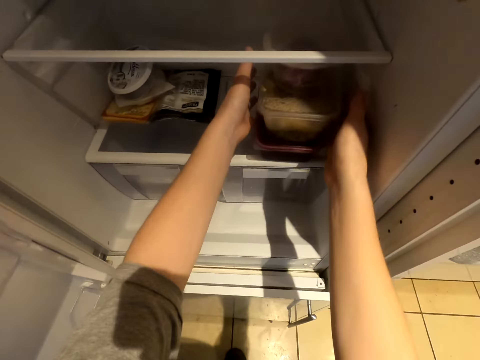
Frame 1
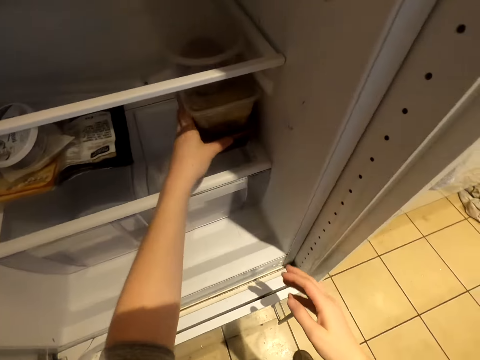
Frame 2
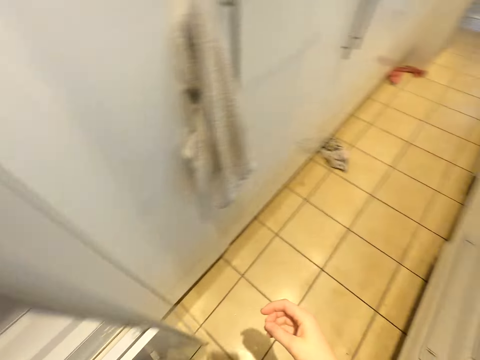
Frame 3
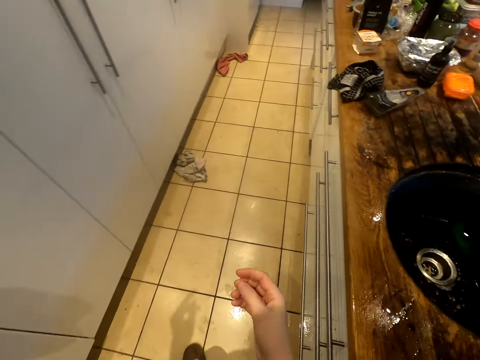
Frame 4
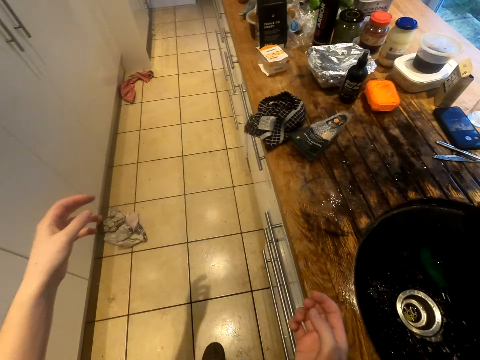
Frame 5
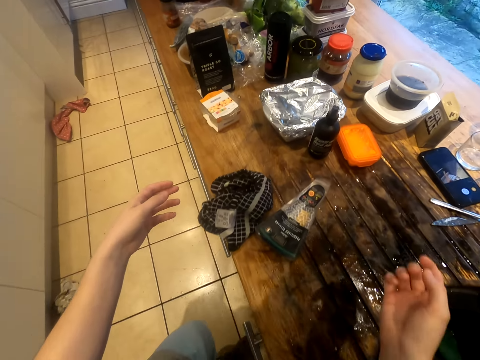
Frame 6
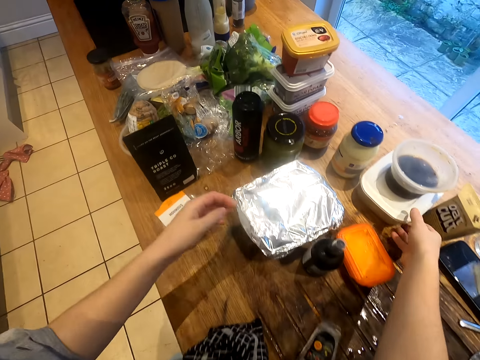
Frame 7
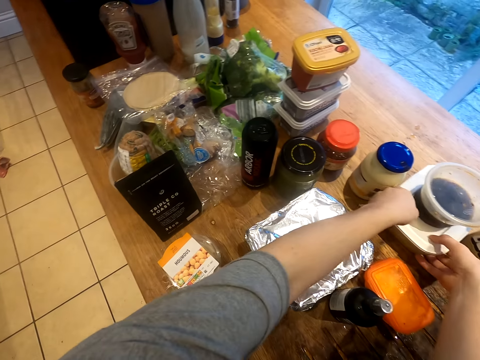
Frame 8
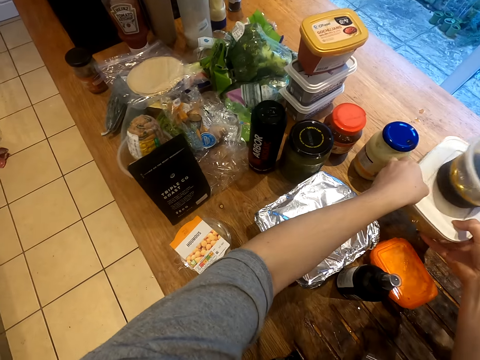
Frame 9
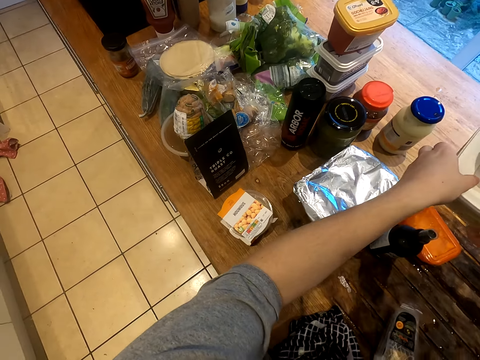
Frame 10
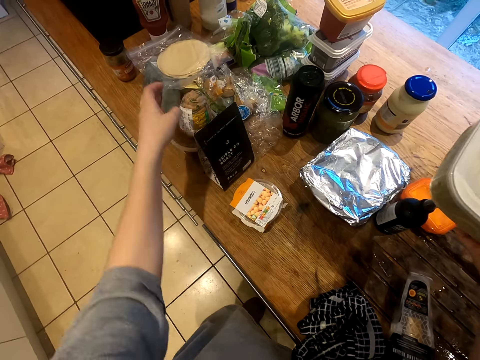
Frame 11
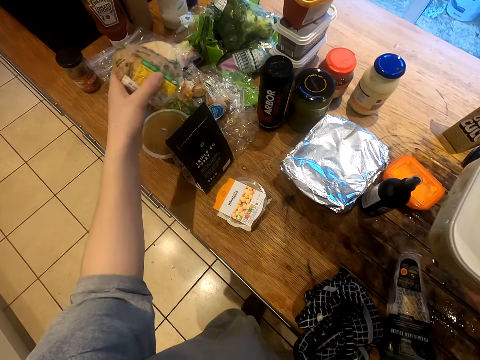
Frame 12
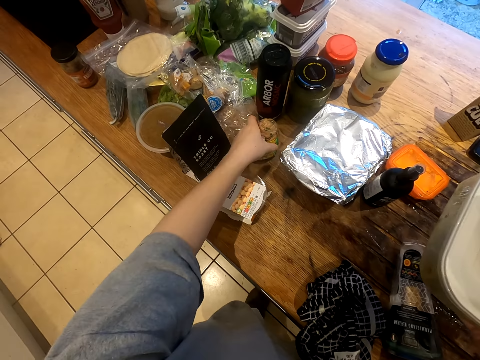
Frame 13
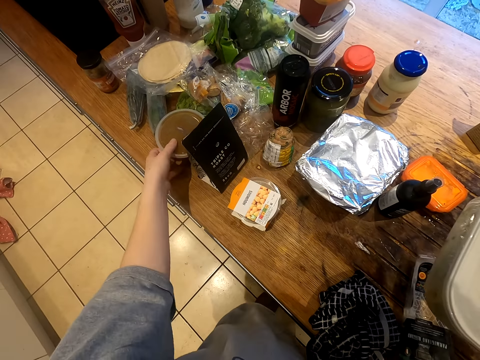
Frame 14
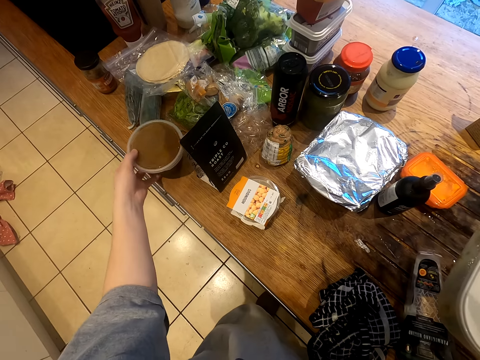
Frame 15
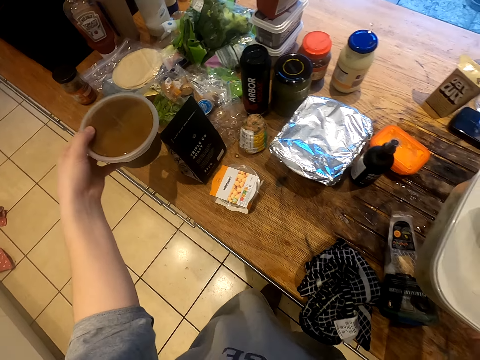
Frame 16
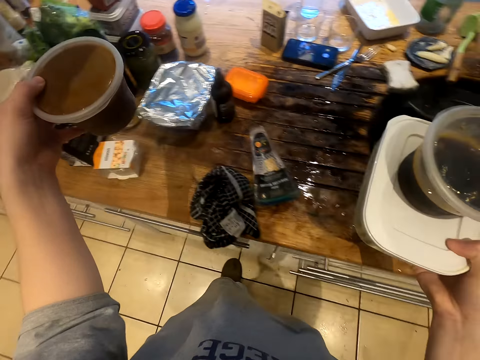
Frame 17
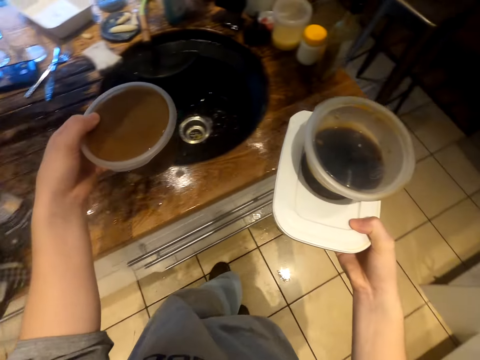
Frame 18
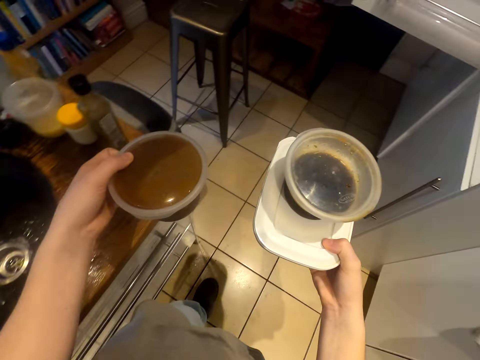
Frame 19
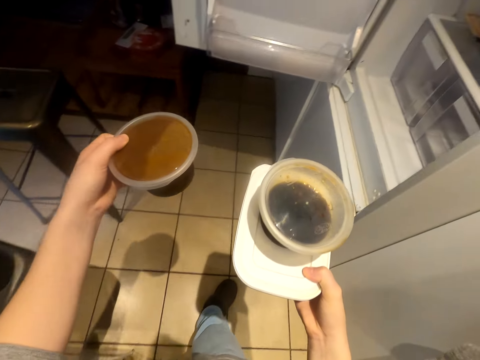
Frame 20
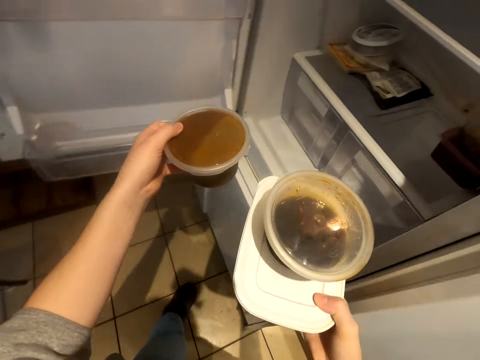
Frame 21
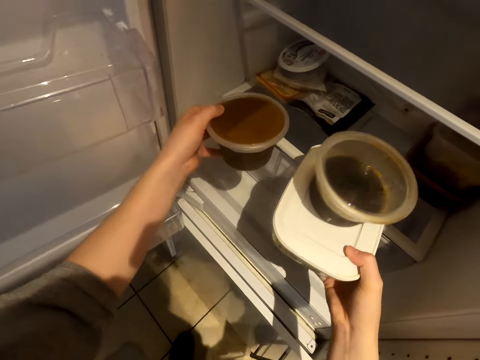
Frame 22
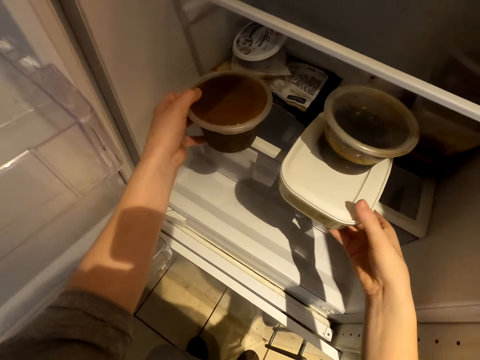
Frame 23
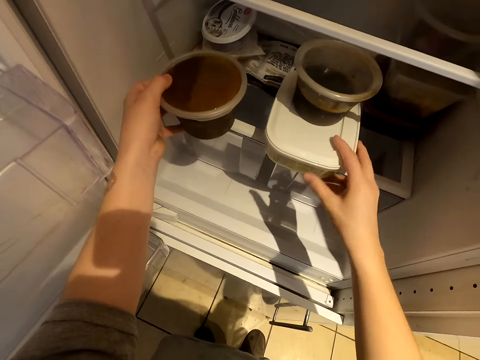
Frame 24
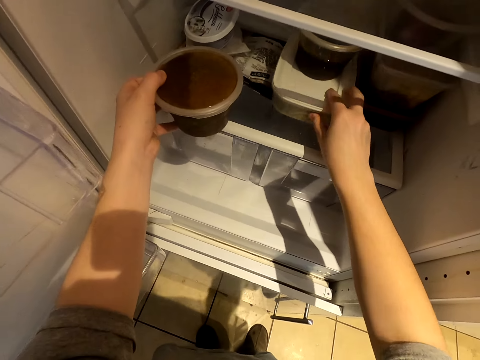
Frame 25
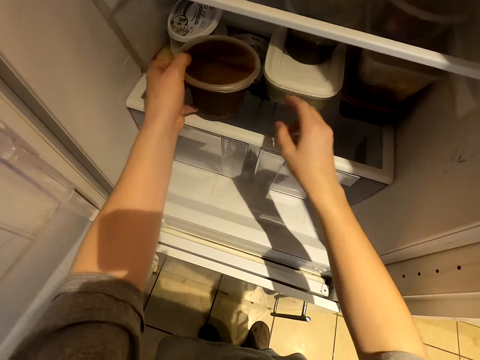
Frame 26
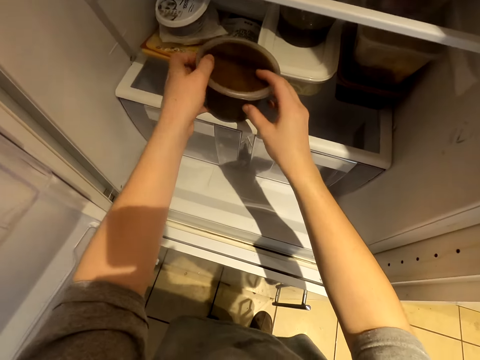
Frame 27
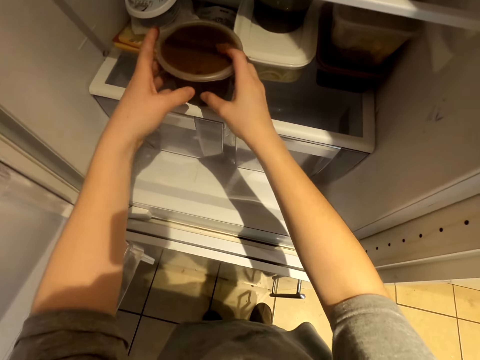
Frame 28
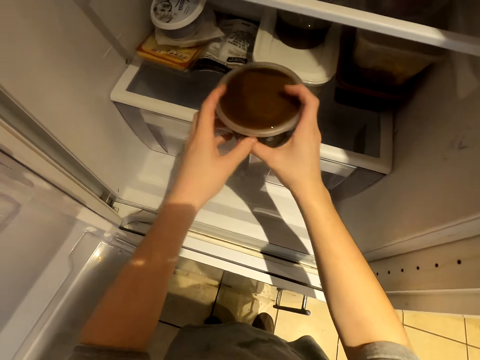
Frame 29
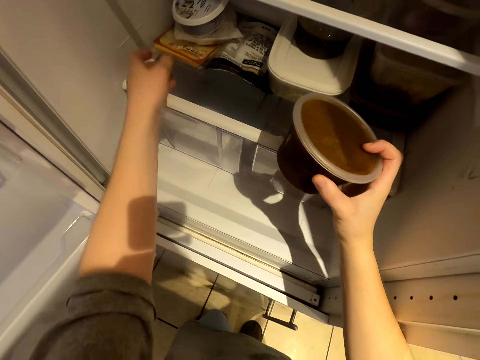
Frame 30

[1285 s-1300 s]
The camera wearer picks up the containers of something. They walk across the kitchen. They put the containers of something in the fridge.

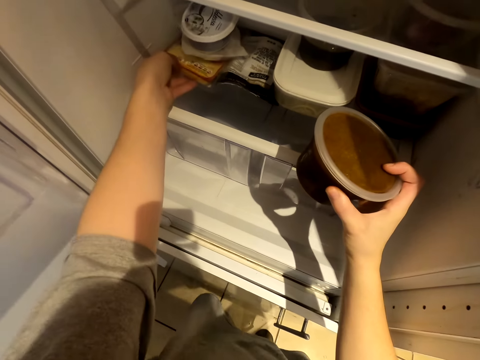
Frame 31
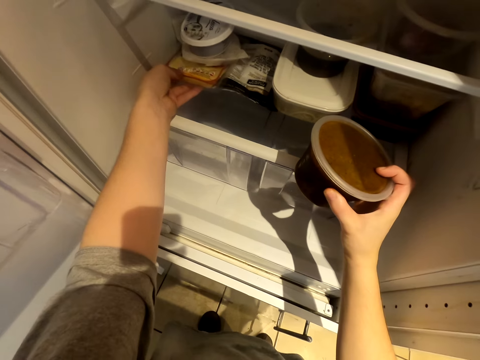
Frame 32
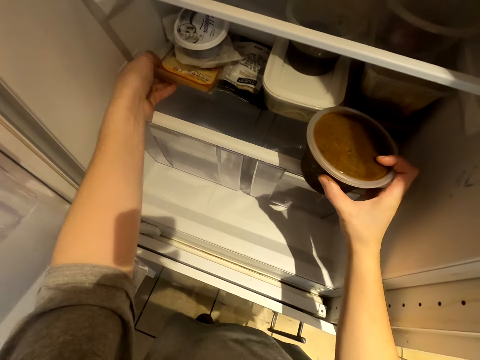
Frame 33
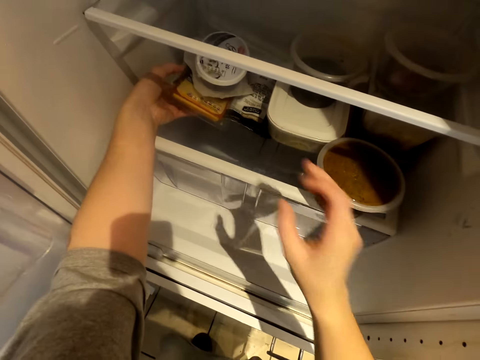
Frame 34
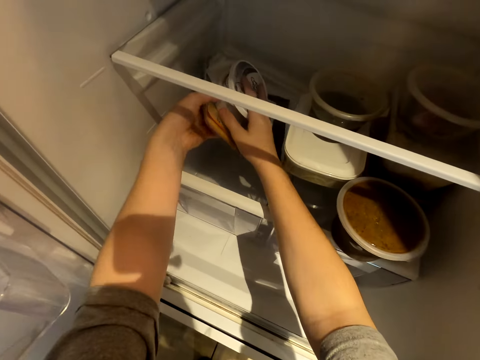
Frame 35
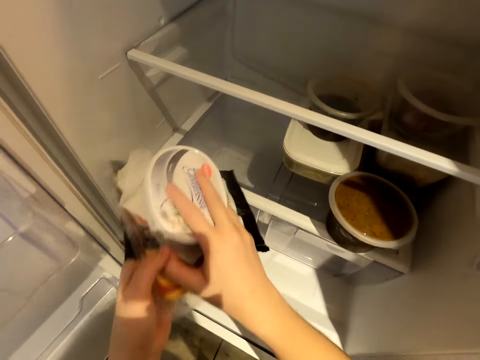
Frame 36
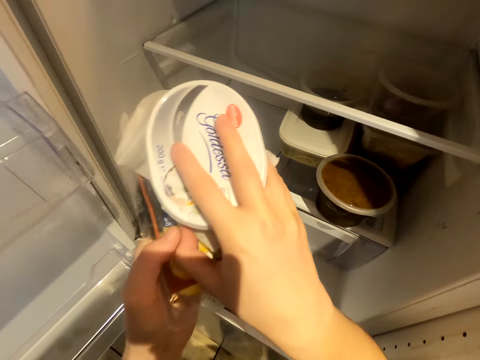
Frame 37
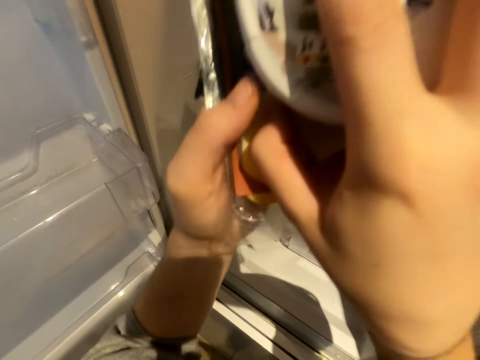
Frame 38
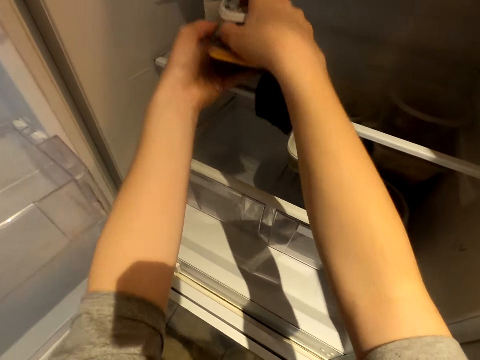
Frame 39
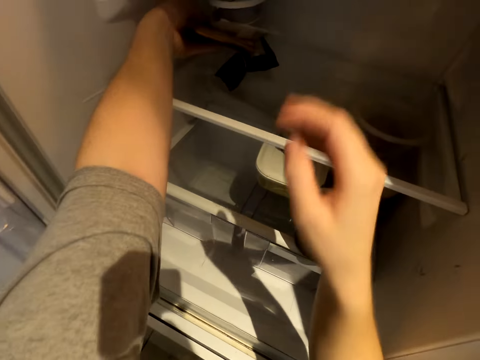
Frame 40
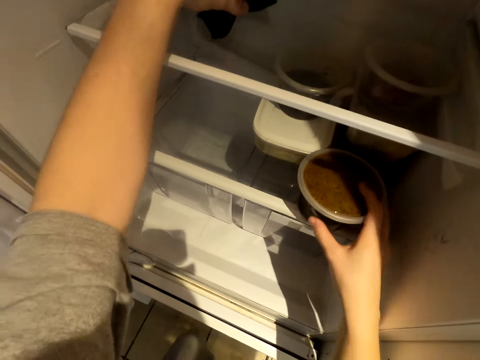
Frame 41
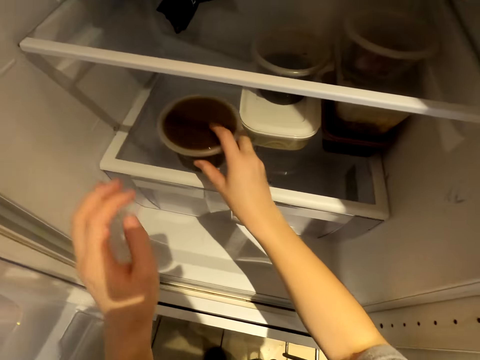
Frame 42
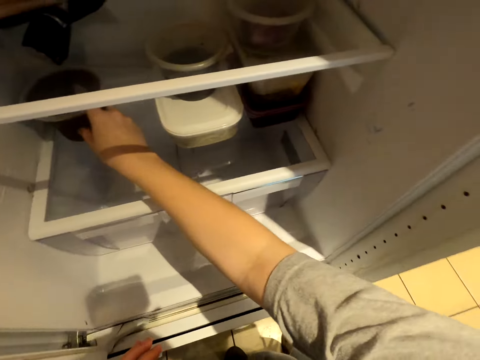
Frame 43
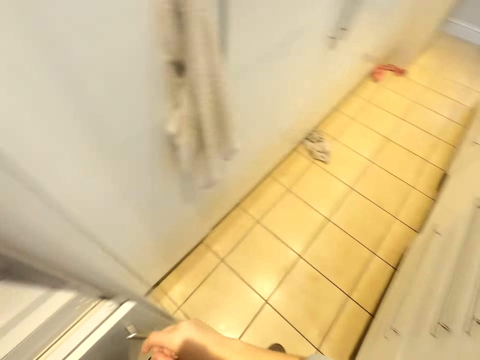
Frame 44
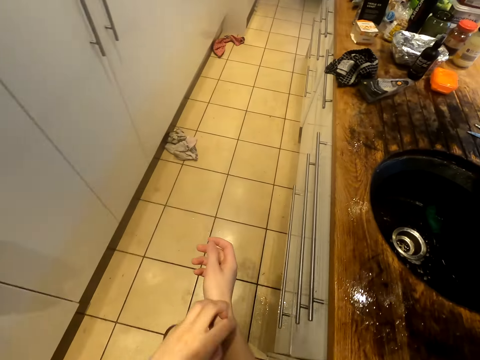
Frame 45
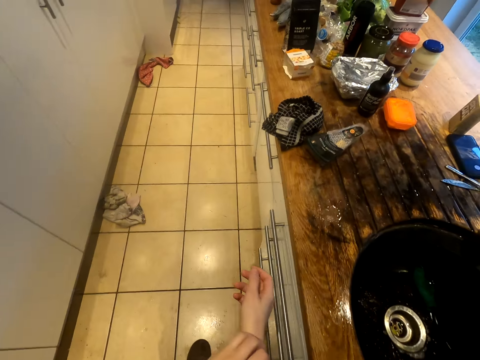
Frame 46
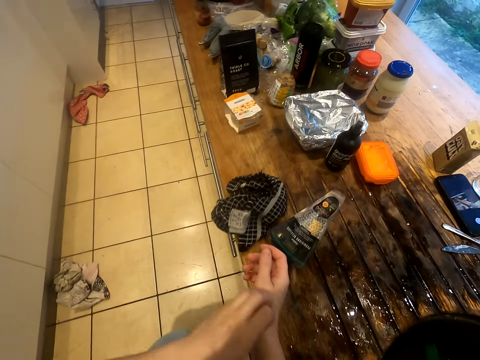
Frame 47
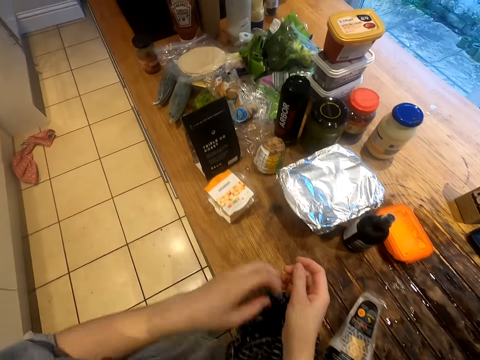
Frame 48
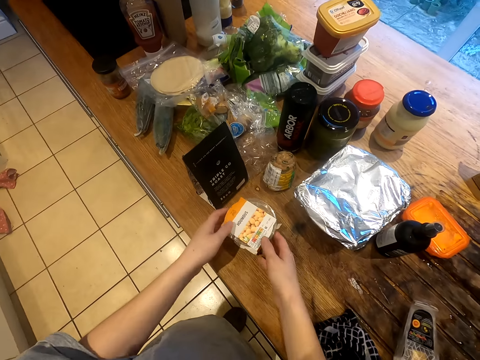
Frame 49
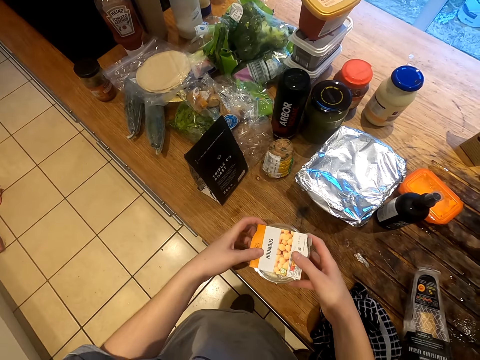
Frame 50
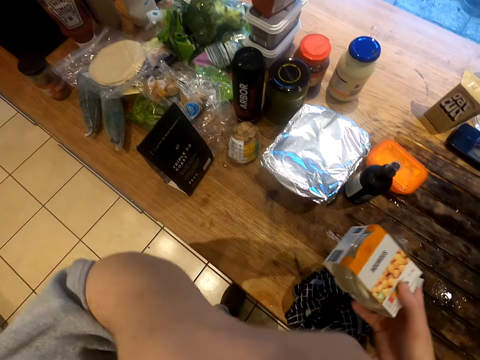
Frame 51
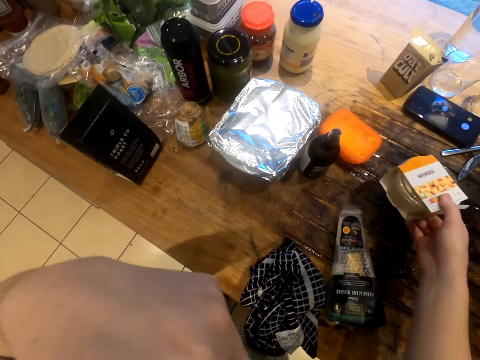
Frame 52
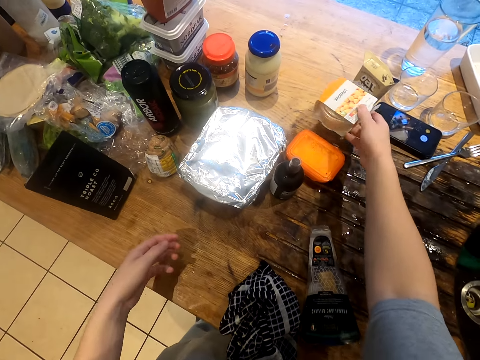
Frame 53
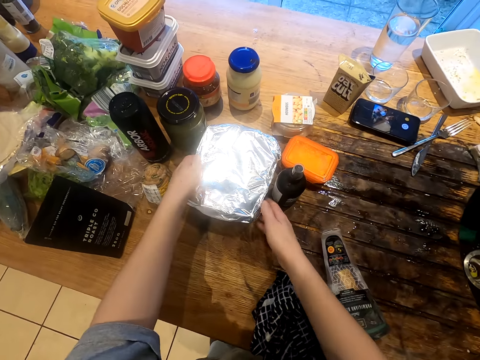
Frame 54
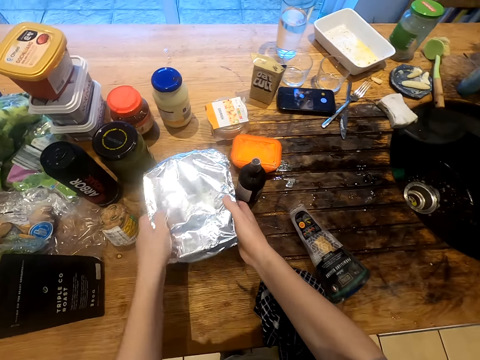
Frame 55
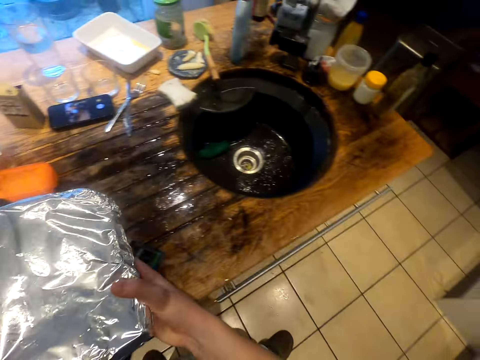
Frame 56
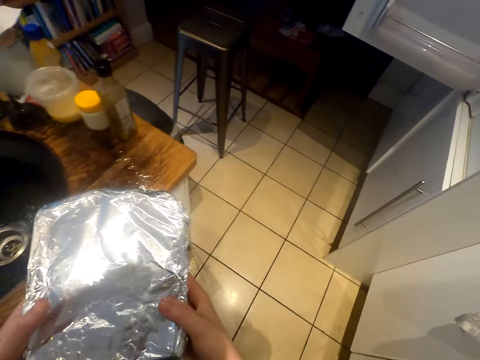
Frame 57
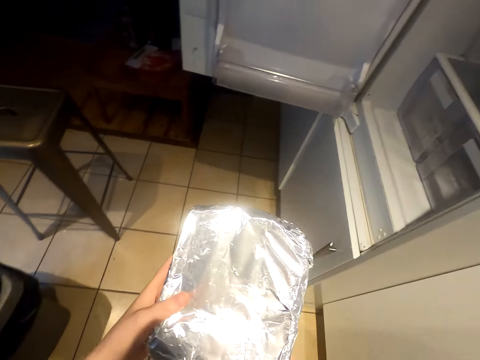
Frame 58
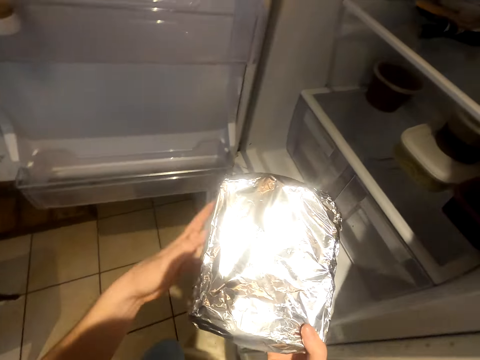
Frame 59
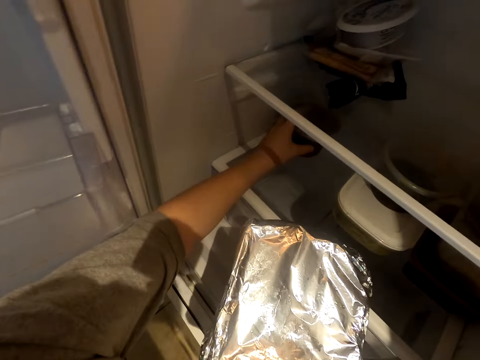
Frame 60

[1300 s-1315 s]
The camera wearer picks up the containers from the fridge. They put the containers in the fridge. They move the containers in the fridge. They walk across the kitchen. They pick up the container. They put the container on the kitchen counter. They pick up a silver wrapped something. They walk across the kitchen.
